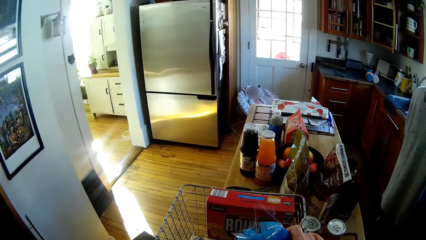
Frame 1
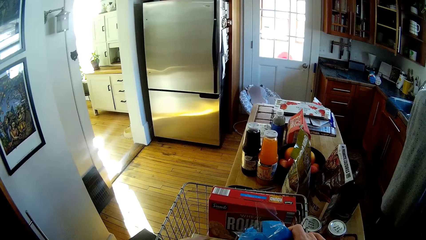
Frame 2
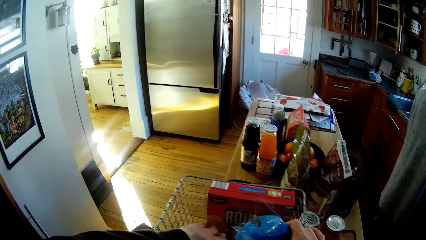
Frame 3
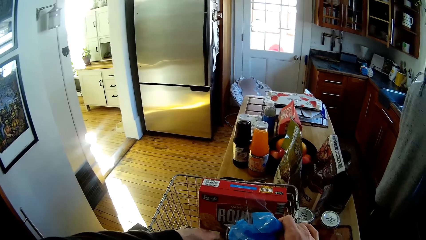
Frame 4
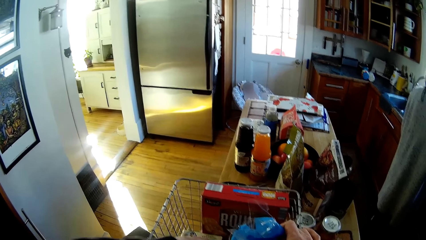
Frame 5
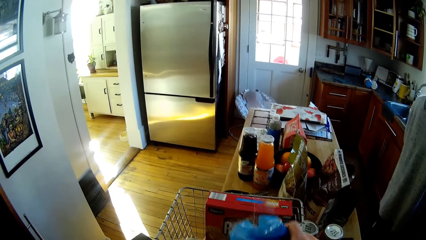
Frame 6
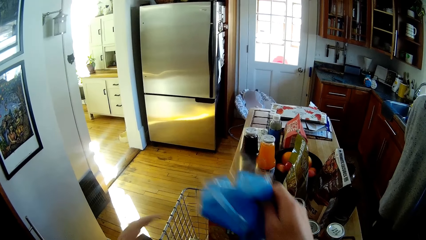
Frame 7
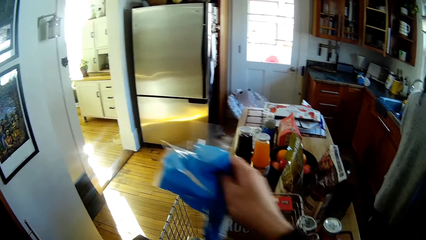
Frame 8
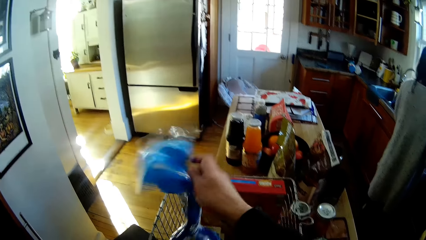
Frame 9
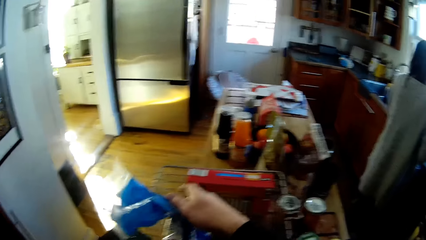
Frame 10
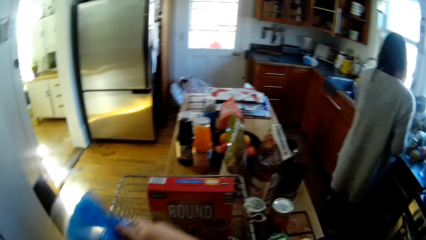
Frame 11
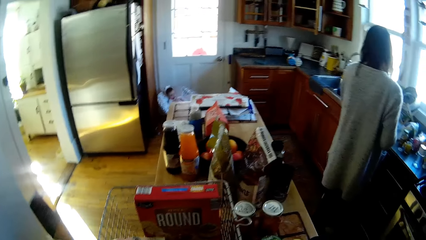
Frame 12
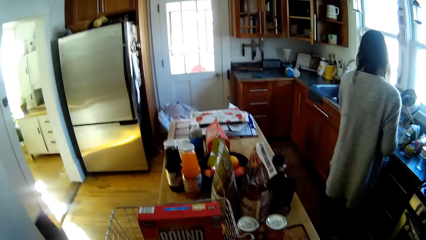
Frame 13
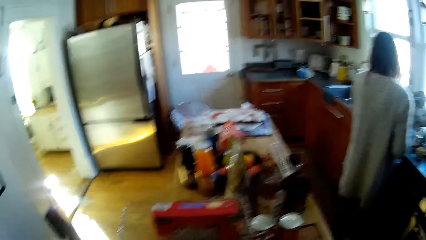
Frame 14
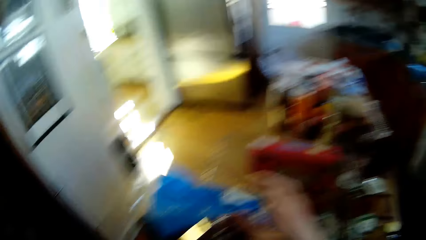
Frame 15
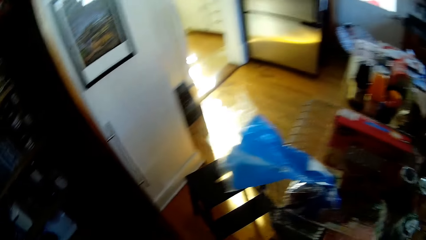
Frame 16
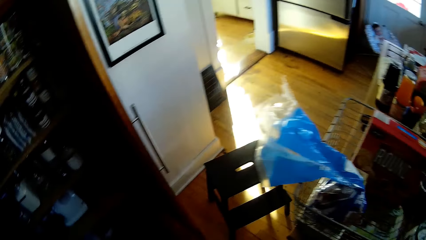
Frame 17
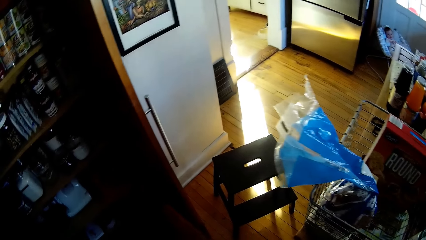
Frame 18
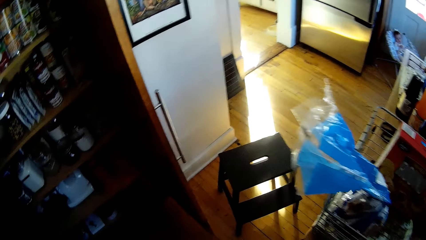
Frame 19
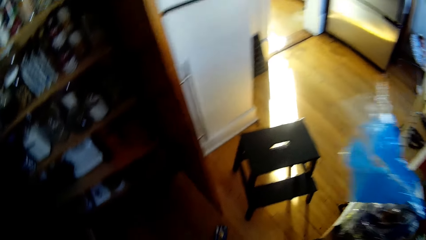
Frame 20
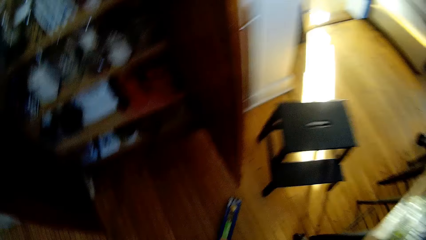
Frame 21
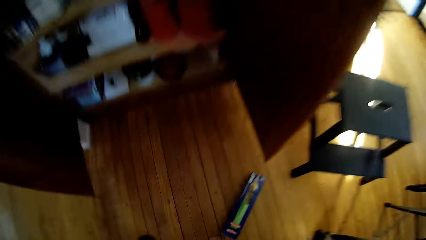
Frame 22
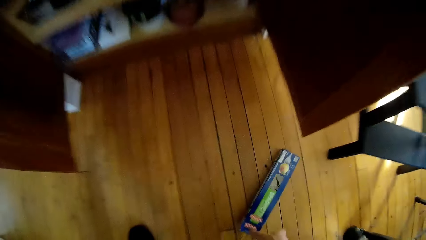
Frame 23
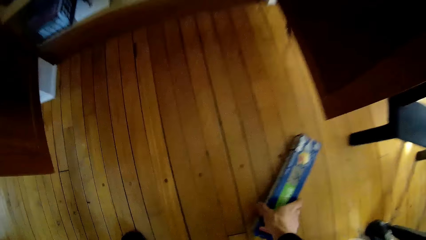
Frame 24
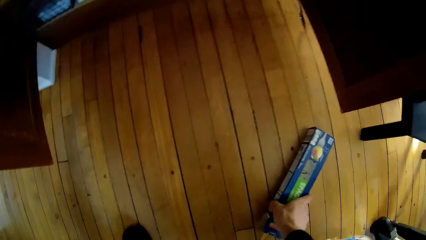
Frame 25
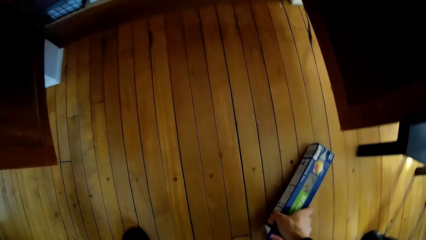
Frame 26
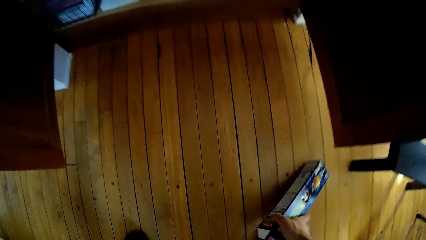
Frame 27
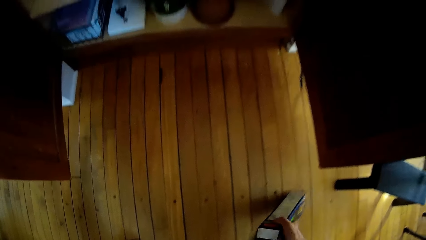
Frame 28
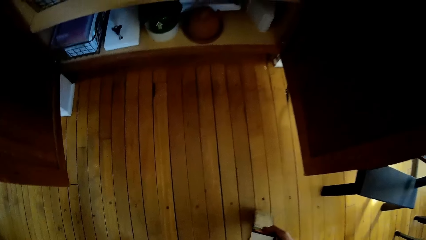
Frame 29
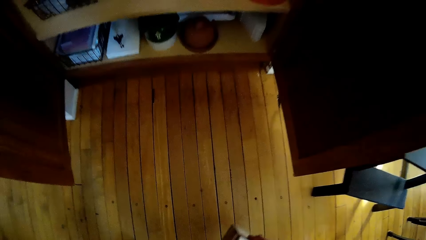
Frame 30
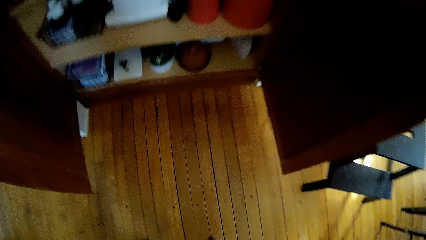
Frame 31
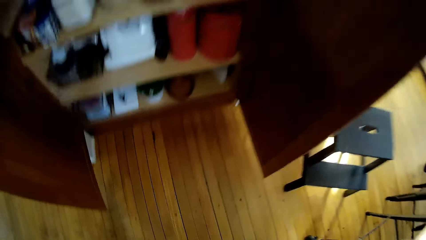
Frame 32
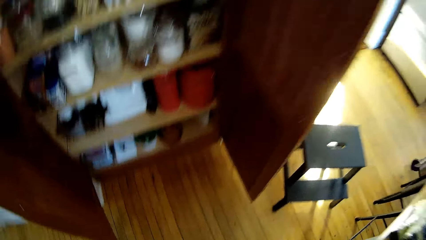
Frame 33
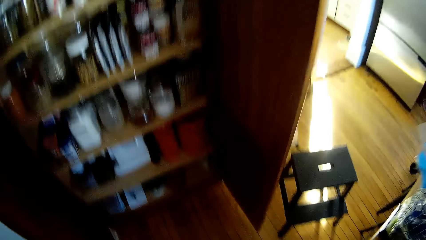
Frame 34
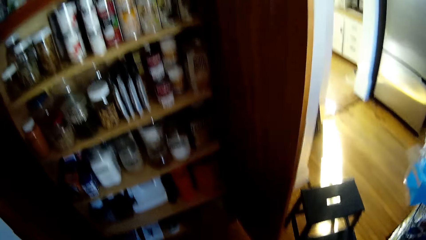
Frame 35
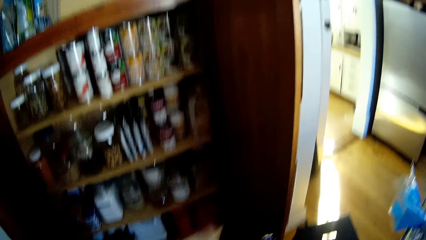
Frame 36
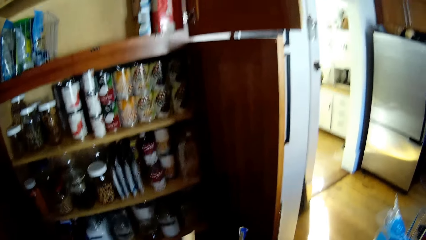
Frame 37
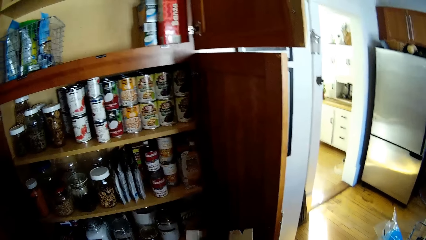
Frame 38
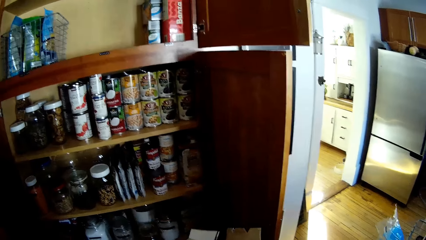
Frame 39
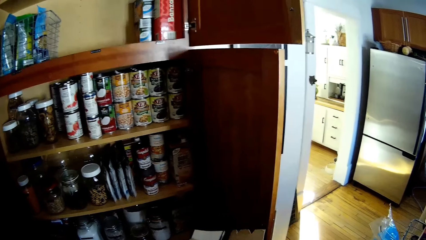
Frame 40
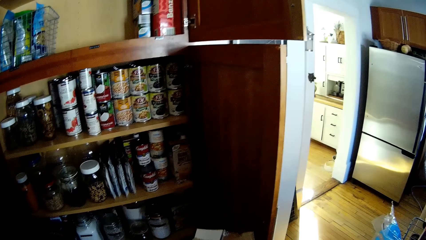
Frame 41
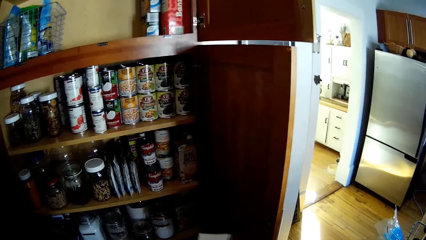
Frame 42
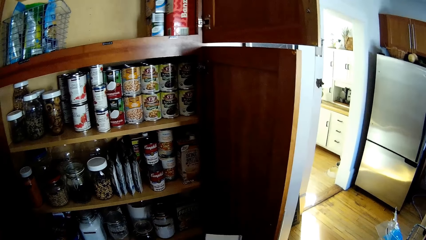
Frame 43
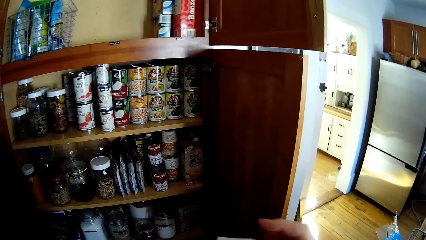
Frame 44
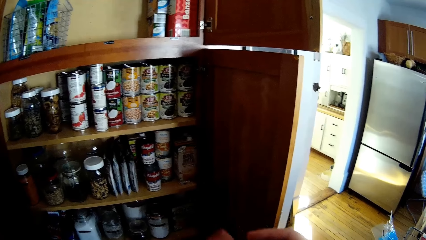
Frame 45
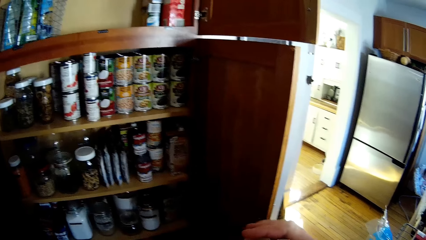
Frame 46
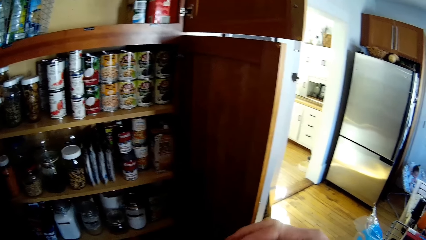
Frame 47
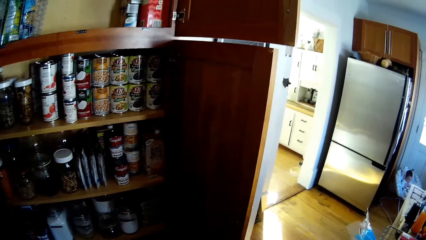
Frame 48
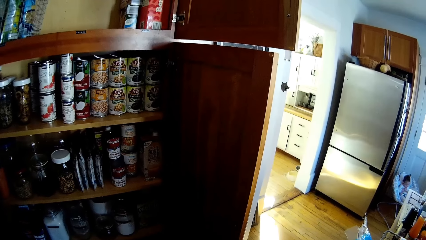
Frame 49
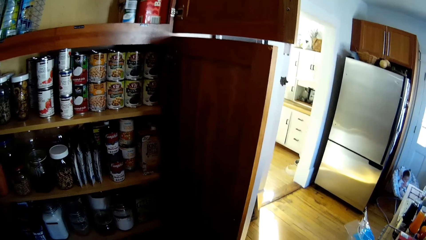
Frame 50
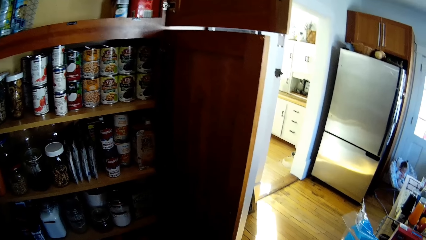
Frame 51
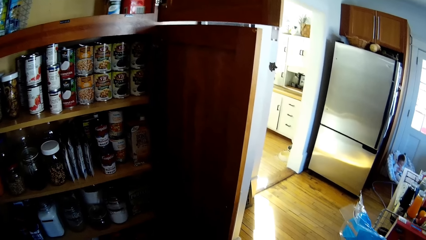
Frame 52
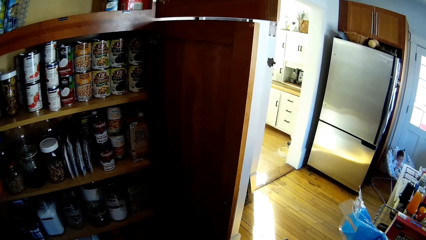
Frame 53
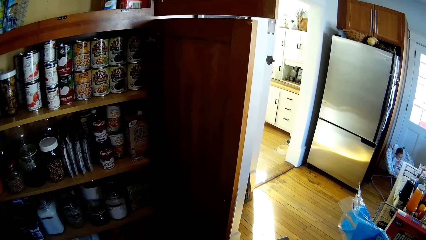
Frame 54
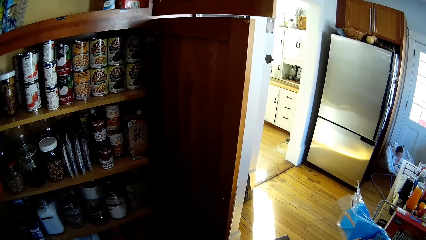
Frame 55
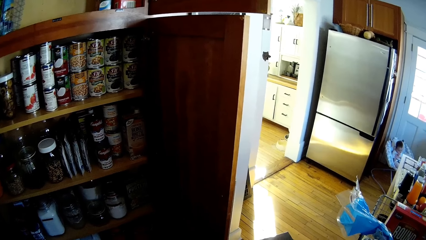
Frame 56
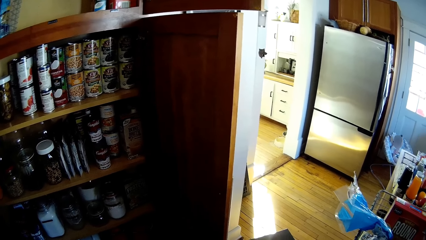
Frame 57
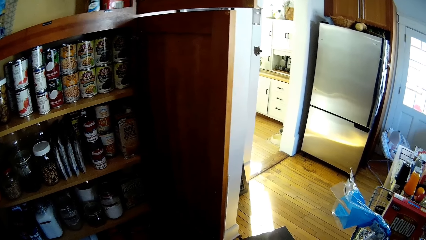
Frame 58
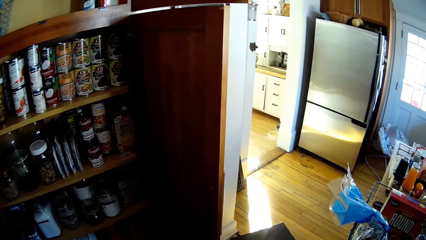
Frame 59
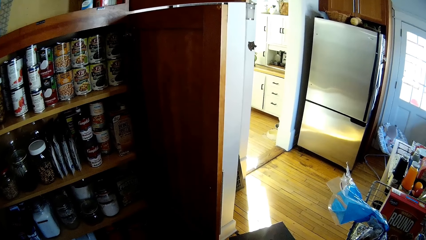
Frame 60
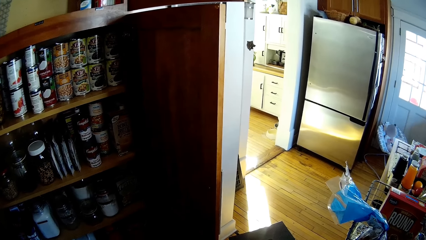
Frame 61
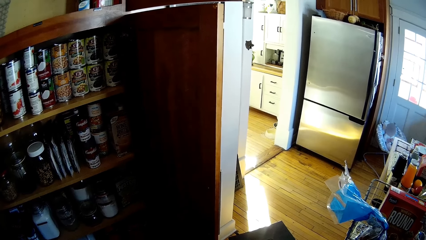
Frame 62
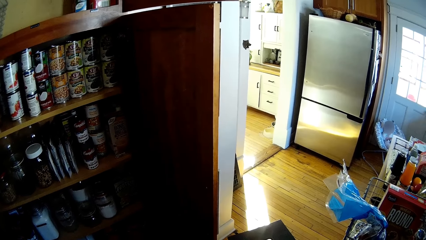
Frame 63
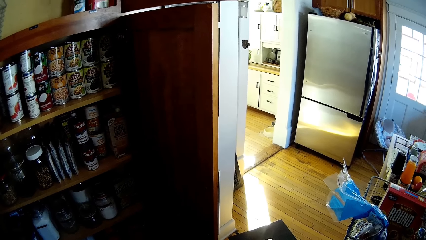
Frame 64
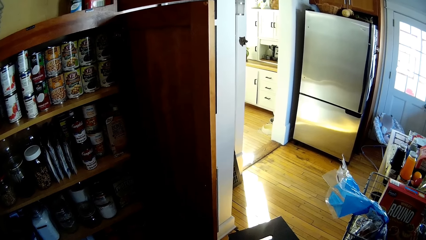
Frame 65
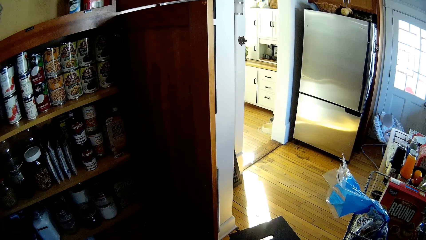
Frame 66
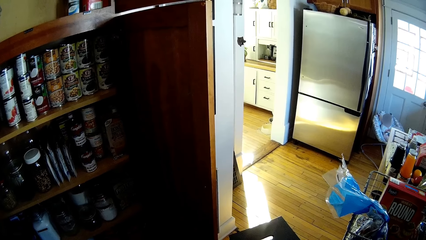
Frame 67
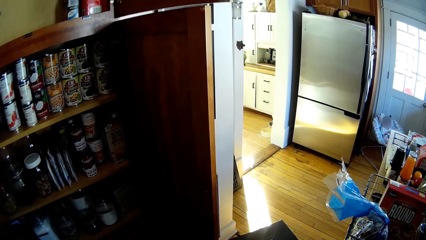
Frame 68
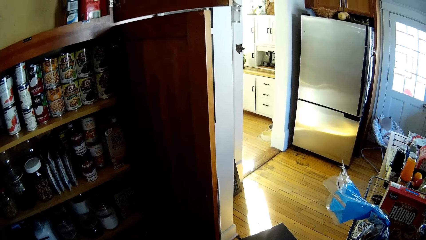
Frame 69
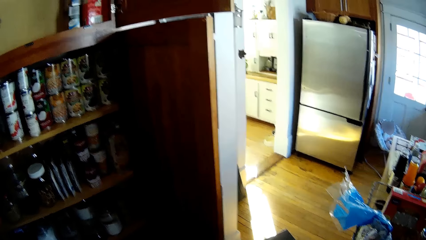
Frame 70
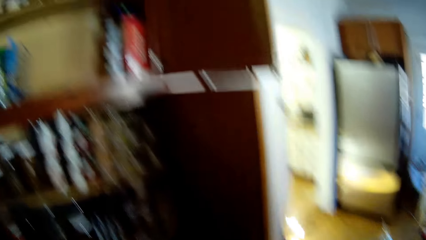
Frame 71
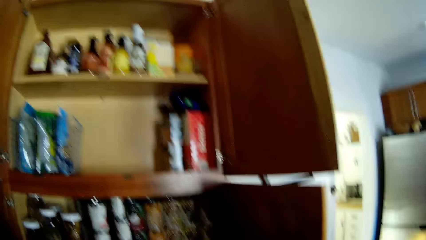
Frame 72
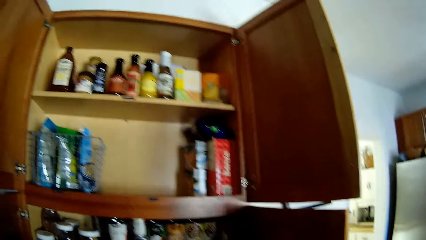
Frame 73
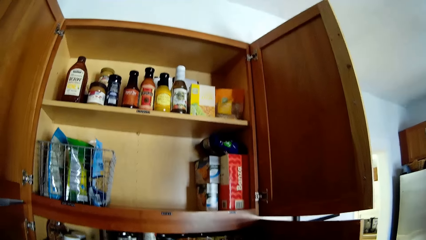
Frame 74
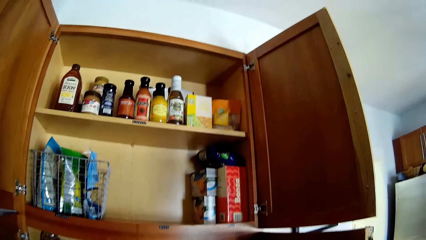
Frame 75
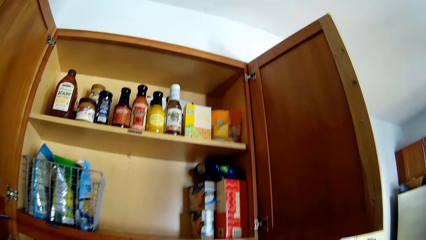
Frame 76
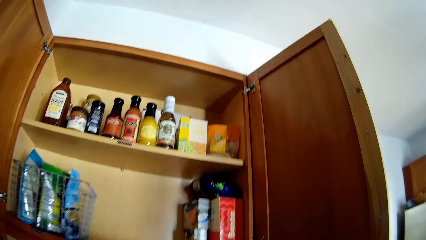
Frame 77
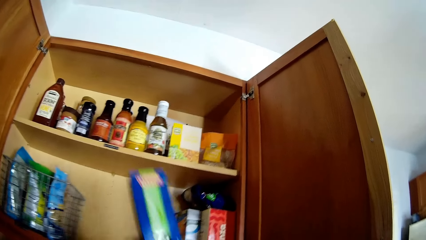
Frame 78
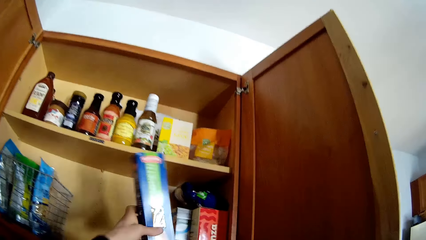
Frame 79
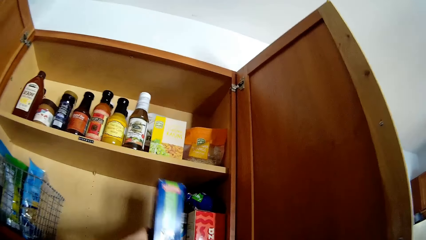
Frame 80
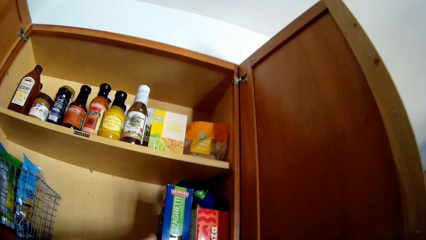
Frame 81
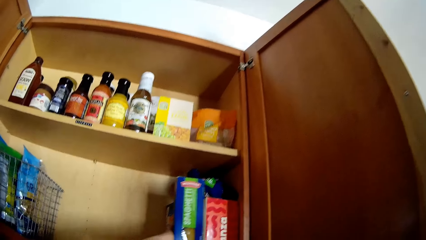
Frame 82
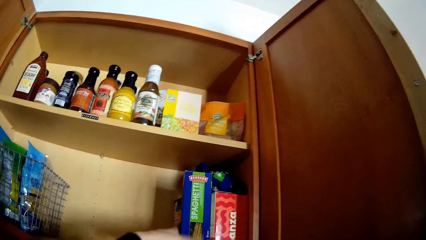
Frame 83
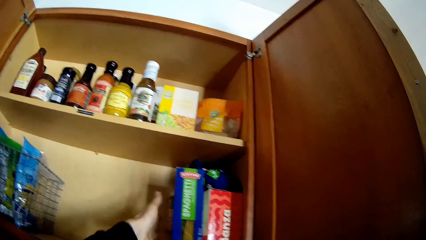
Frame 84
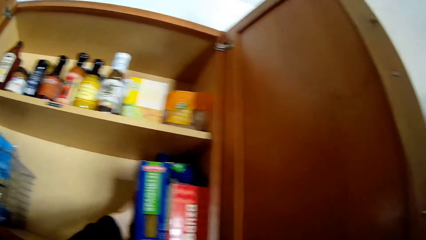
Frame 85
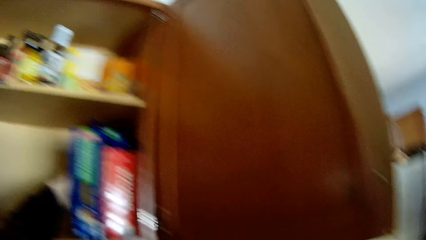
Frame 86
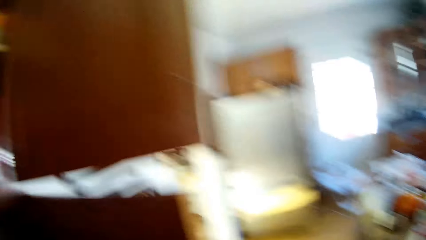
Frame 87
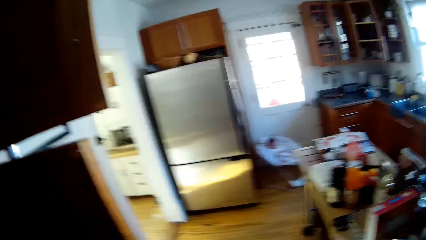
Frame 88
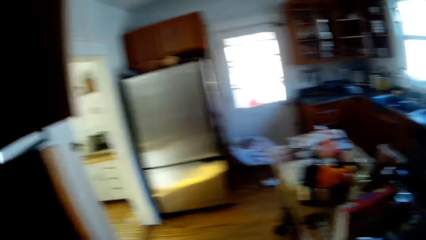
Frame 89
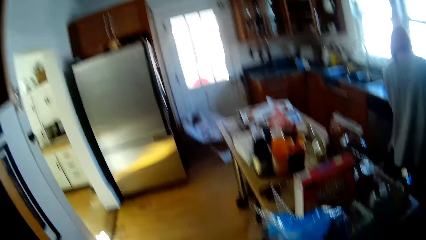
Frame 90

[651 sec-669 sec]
The camera wearer holds the nylon. He drops the nylon on the rack with his right hand. He looks around. He picks a pack of spaghetti or box from the floor with his right hand. He closes the pack of spaghetti from the floor with his right hand. He holds the box. He looks around. He places the pack of spaghetti on the cupboard with his right hand.
